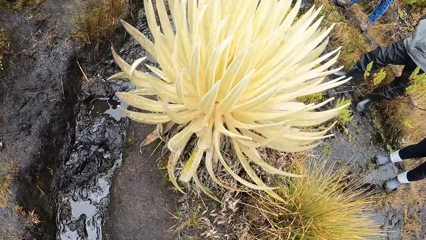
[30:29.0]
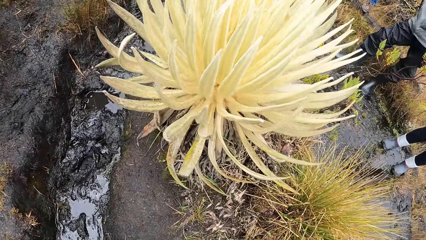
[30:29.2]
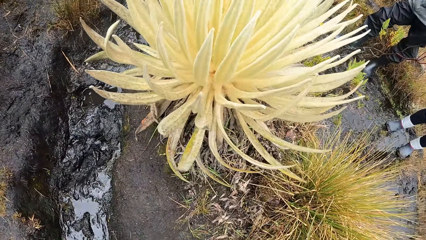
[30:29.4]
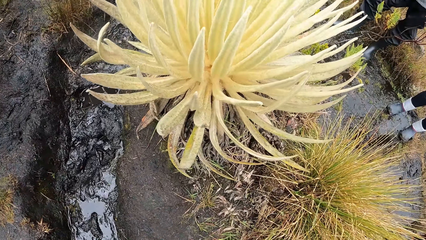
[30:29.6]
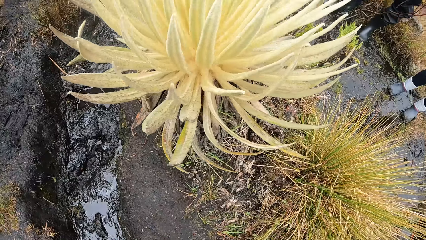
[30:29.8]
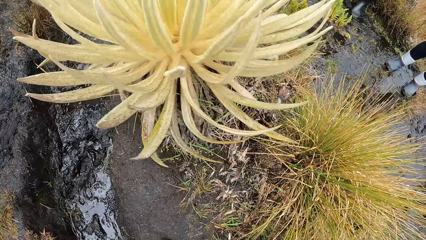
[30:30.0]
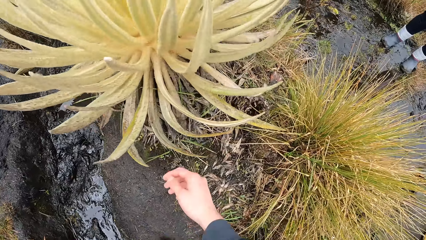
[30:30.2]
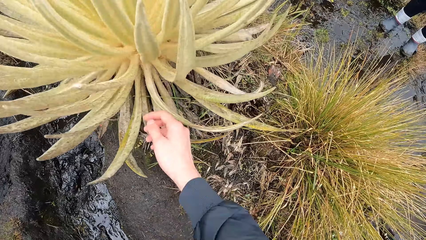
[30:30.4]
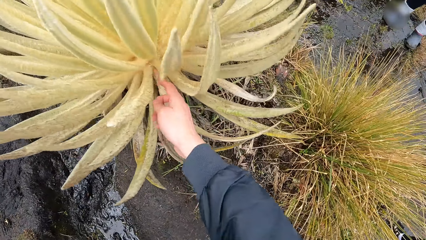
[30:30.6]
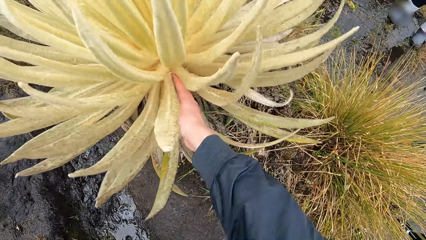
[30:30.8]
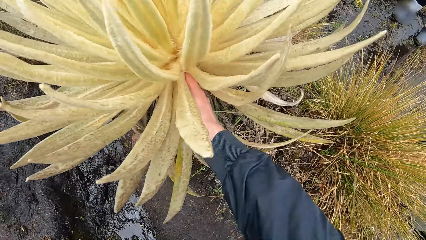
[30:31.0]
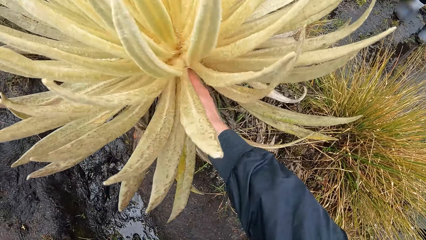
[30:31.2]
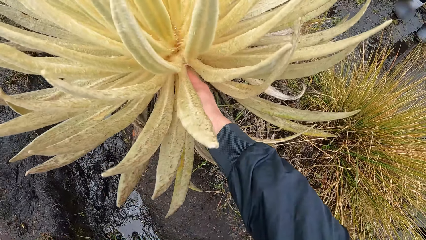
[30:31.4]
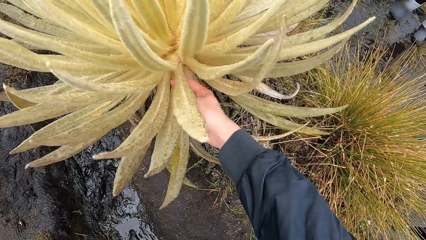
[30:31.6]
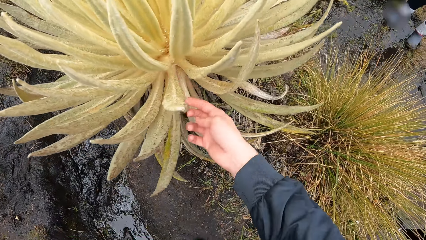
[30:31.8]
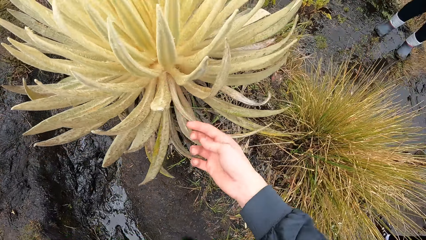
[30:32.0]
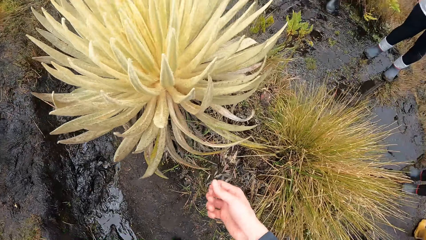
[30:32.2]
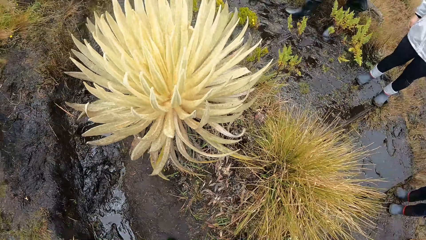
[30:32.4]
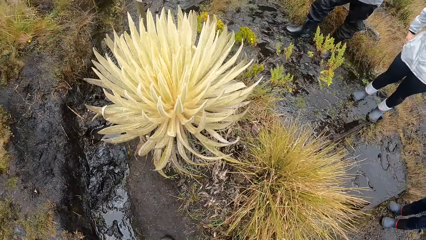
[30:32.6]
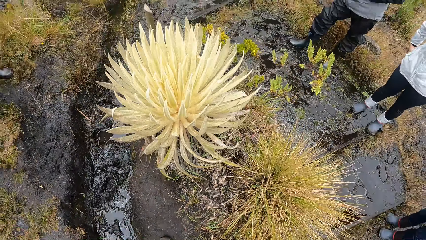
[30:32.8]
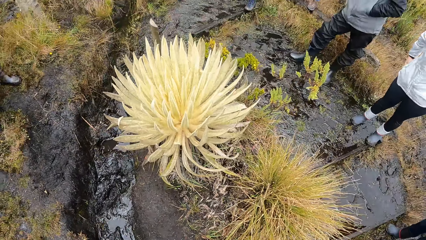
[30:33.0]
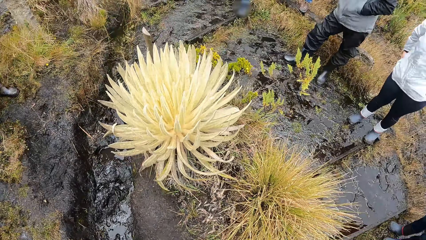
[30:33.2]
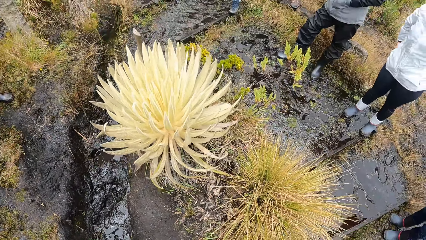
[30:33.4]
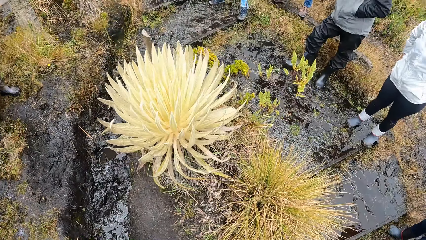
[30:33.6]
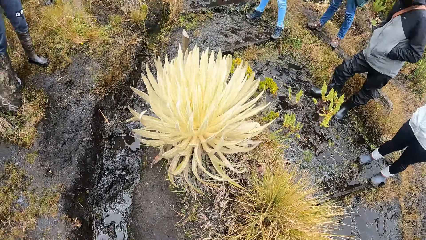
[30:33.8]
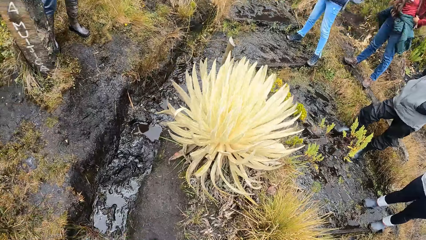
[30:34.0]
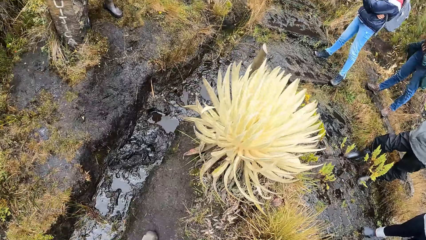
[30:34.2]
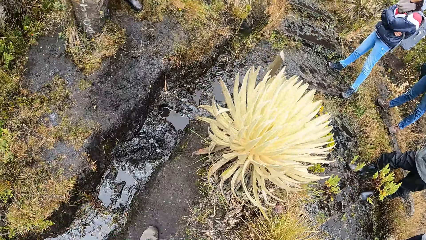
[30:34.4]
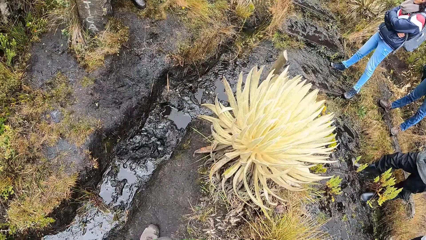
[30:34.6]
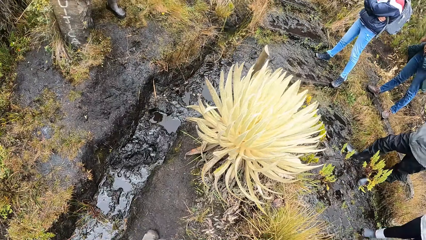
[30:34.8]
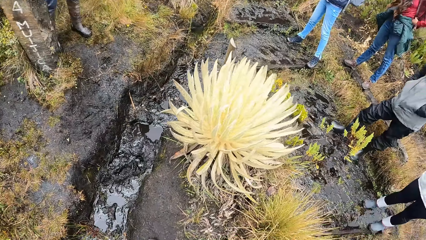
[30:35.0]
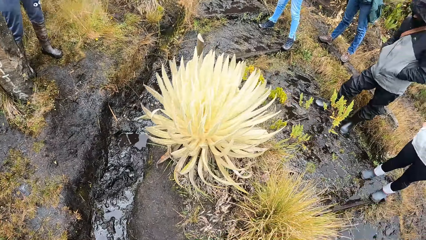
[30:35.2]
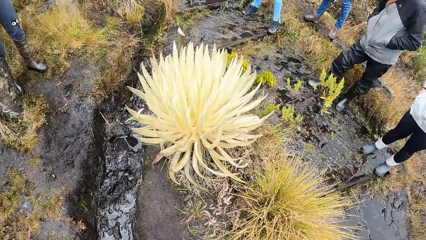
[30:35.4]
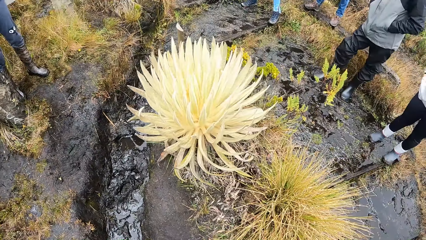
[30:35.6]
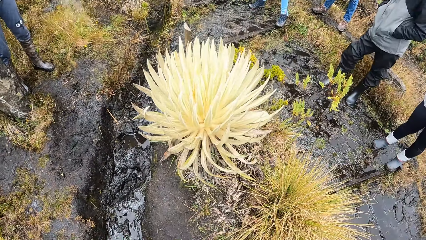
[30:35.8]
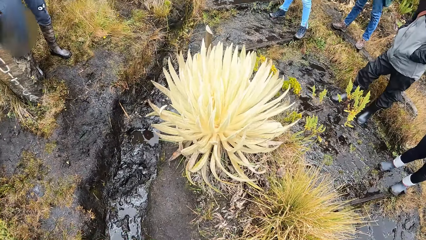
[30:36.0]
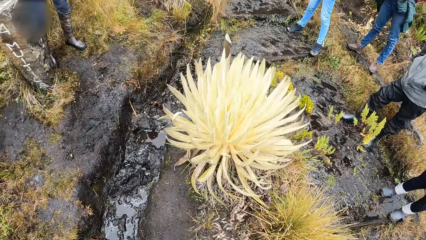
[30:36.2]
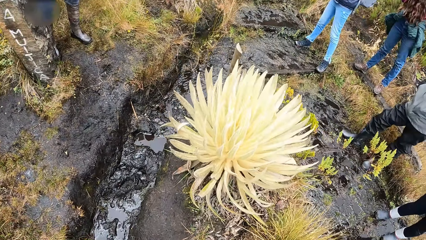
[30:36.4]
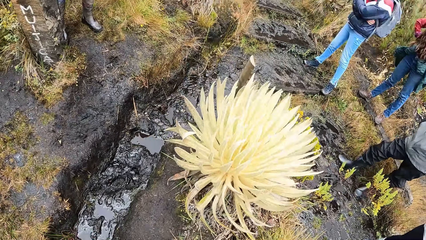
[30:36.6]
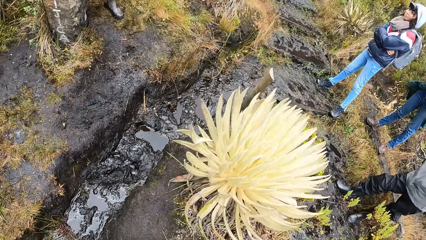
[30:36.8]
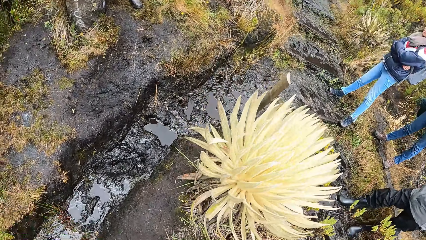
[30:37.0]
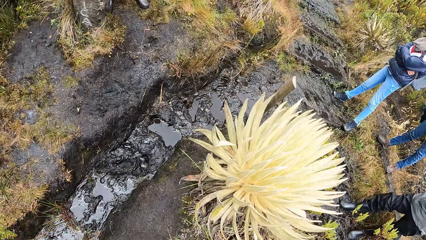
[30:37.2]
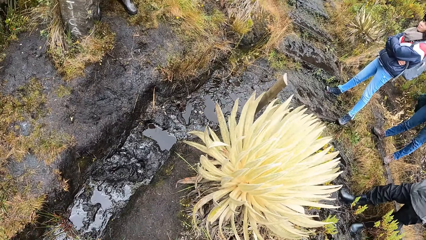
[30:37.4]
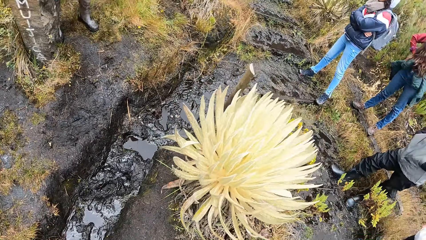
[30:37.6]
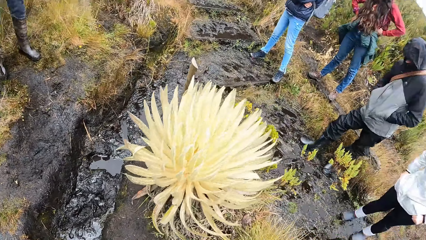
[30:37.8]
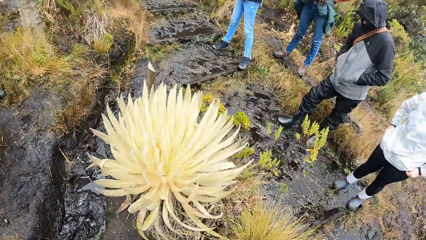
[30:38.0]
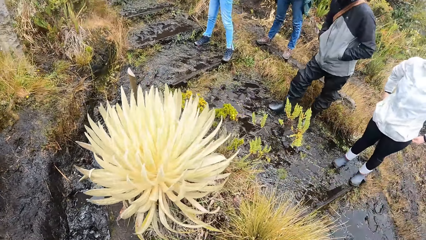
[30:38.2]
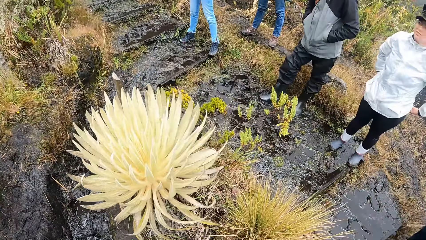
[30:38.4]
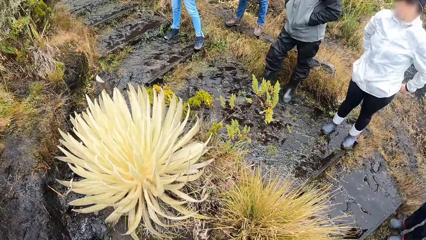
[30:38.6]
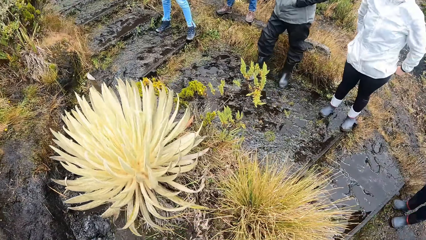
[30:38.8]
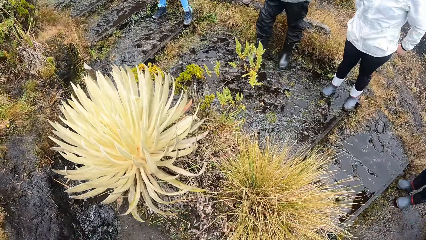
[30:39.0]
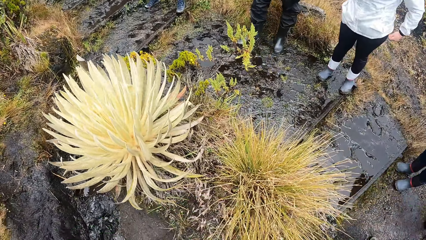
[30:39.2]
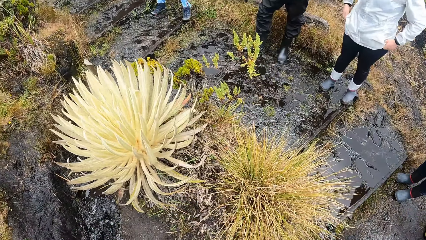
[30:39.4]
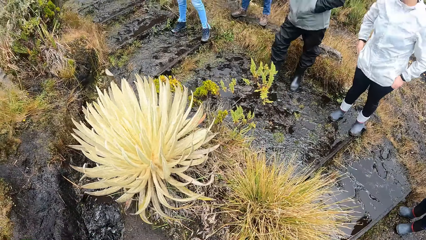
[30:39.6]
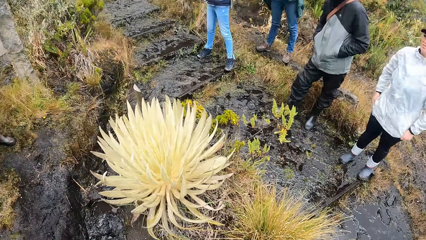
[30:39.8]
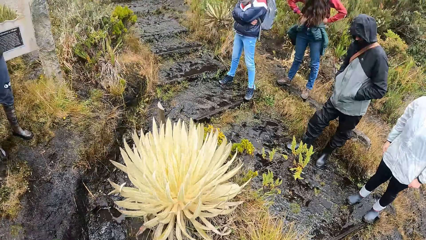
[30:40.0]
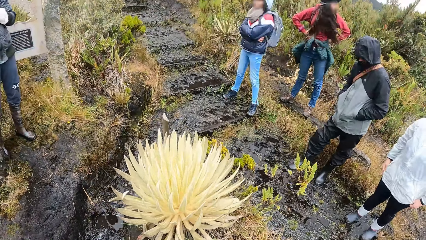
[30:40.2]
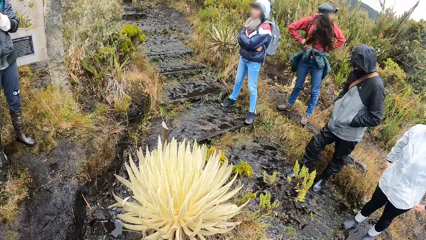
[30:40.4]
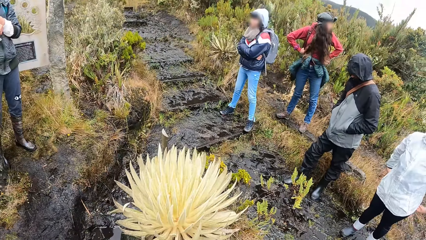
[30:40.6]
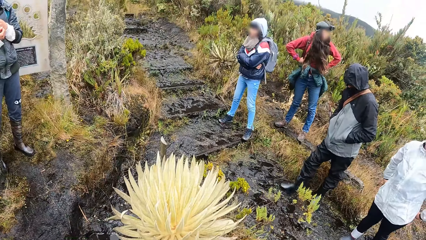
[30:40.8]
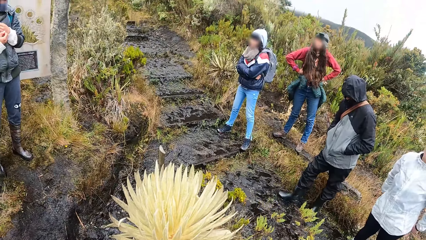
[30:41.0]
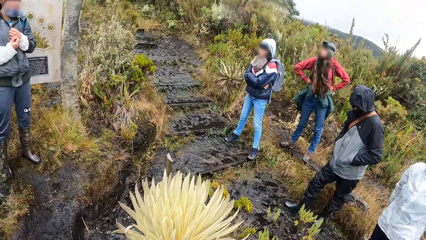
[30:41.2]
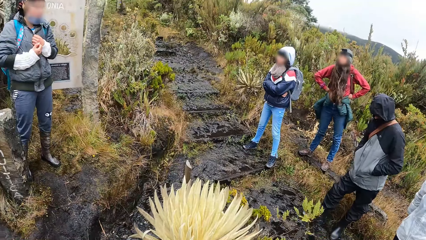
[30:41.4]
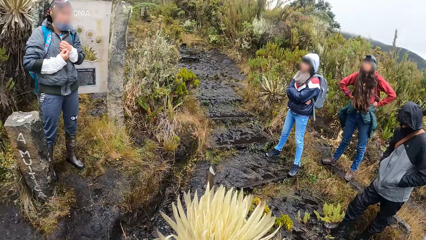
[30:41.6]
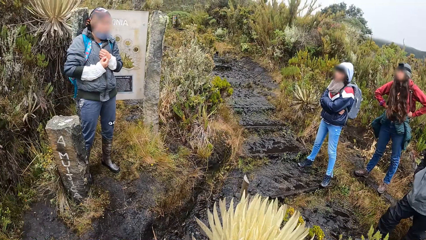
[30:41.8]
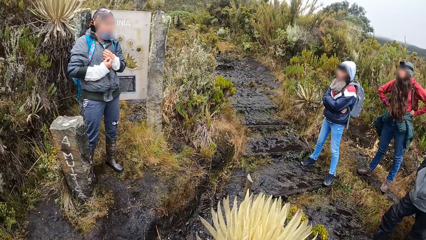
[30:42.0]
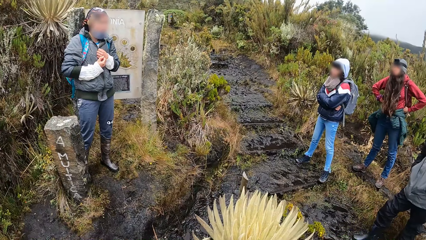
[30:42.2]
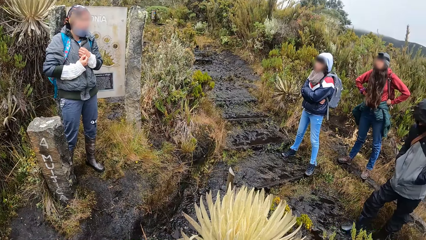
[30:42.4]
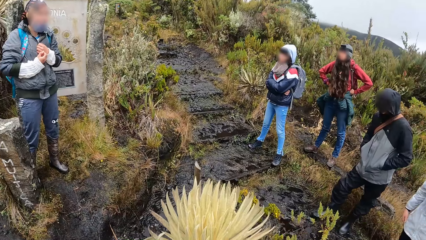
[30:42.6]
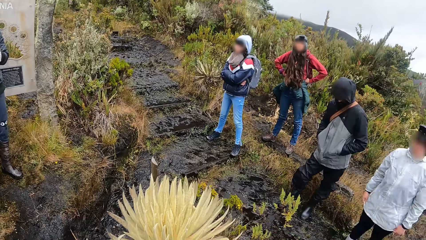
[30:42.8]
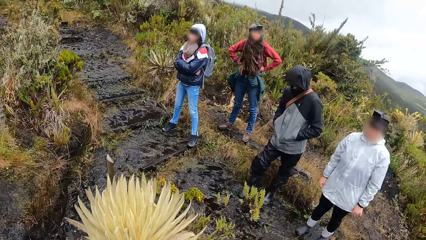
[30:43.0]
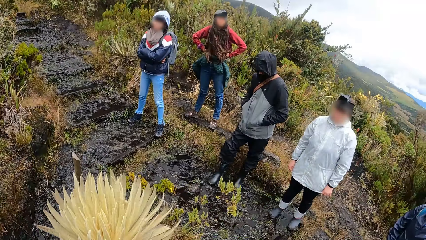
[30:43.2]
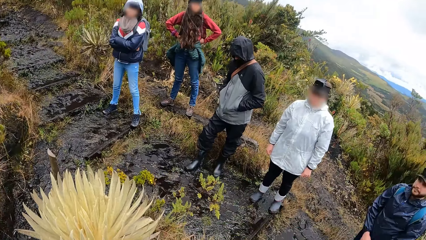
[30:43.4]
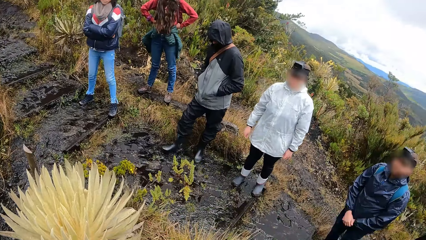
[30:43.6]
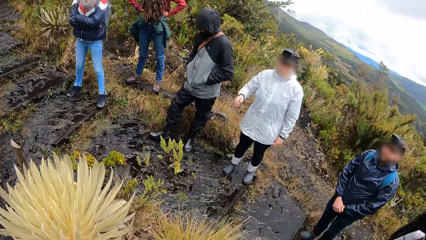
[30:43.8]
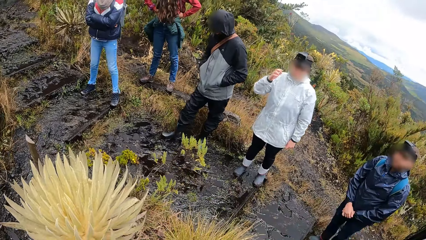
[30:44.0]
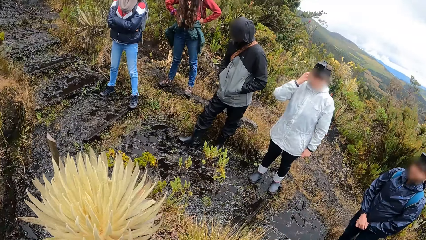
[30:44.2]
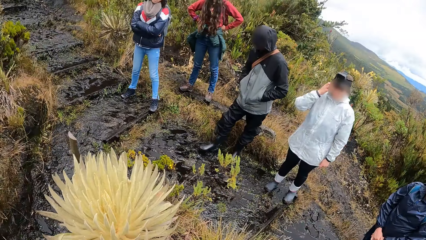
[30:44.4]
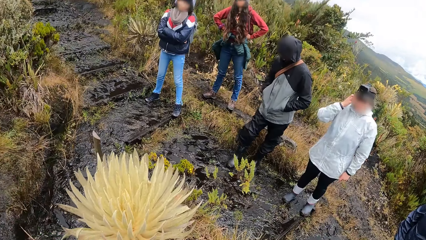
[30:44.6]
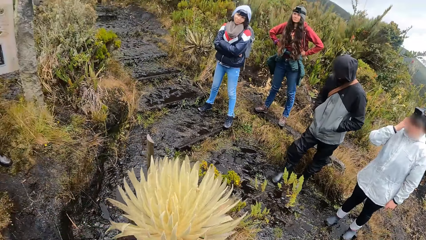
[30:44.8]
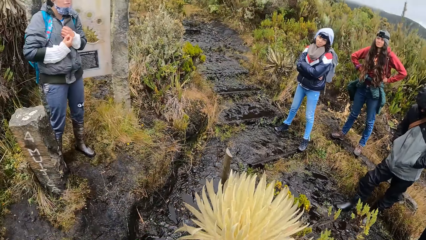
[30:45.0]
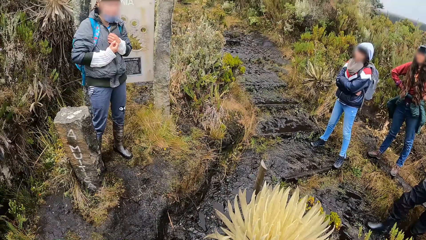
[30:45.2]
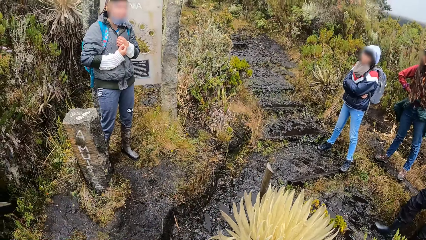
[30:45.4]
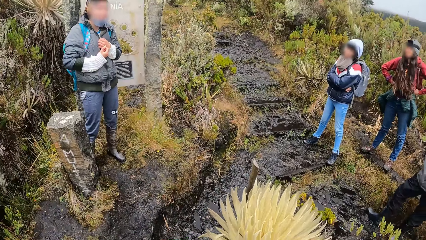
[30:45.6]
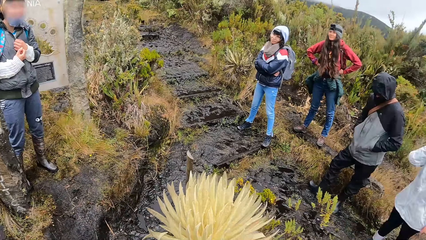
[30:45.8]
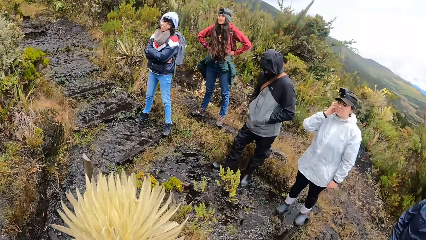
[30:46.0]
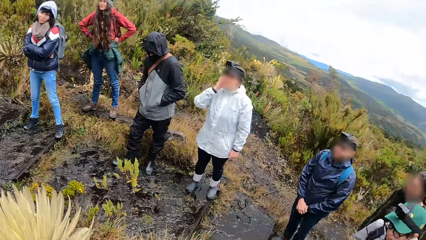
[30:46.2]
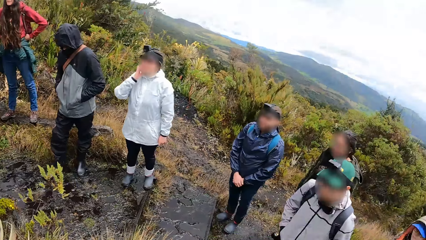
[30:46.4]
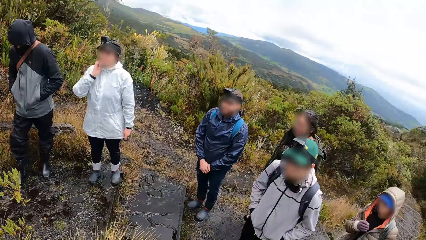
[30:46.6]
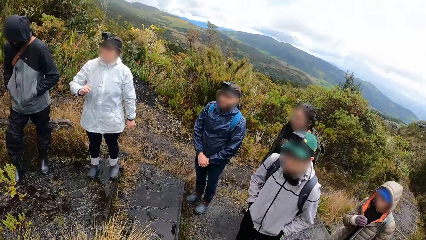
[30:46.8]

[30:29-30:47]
The camera wearer looks at the sisal plant. She touches the sisal plant or sea anemone with her right hand. She holds the sisal plant. She removes her right hand from the sea anemone. She looks around the field.
